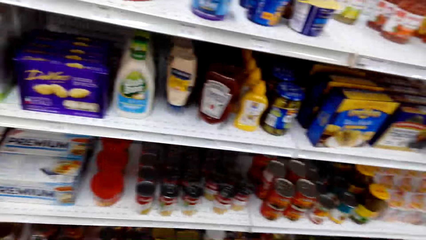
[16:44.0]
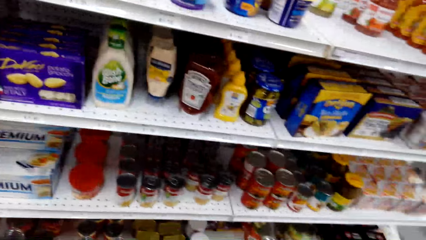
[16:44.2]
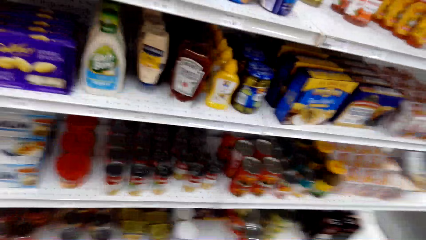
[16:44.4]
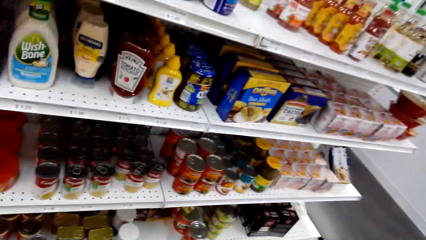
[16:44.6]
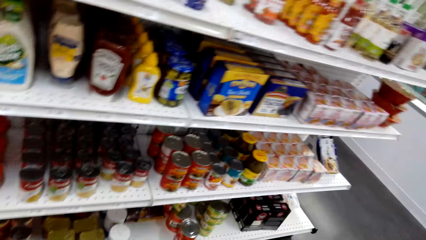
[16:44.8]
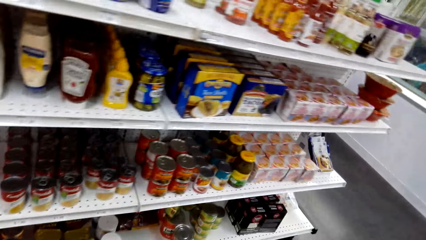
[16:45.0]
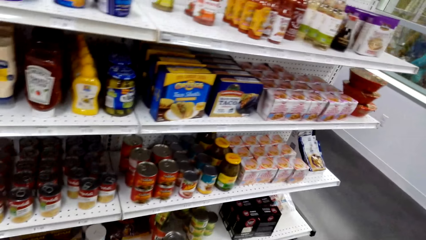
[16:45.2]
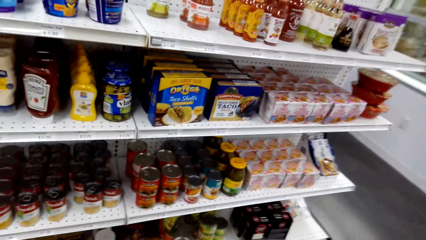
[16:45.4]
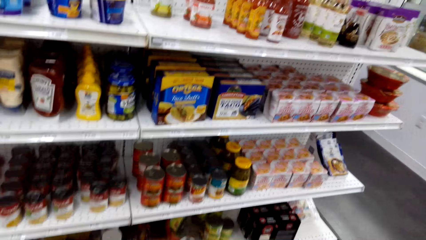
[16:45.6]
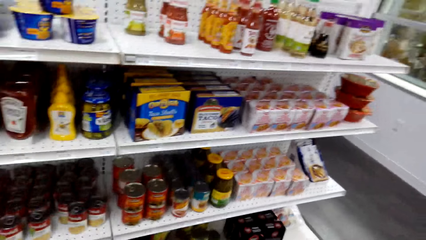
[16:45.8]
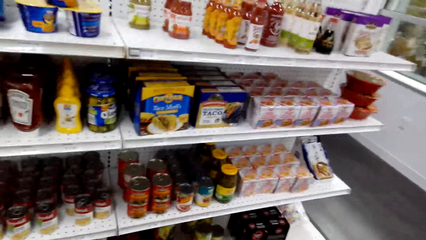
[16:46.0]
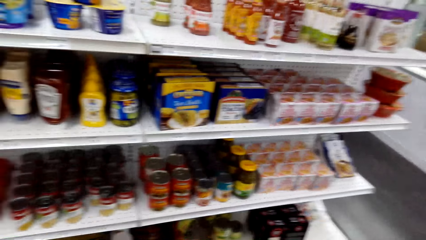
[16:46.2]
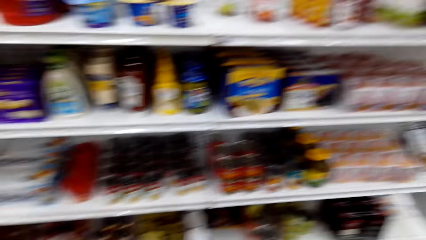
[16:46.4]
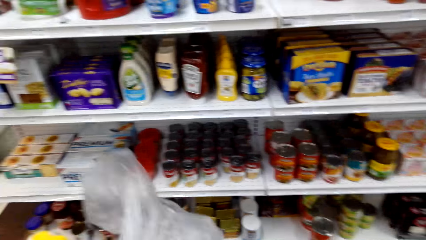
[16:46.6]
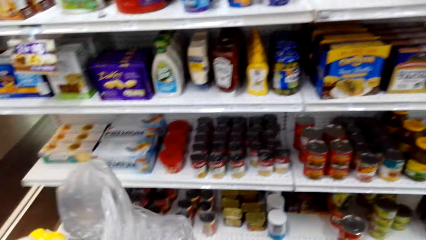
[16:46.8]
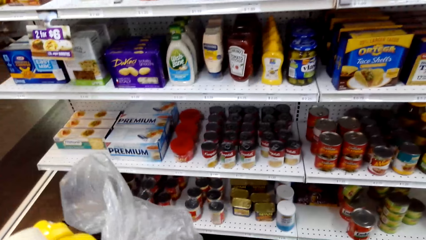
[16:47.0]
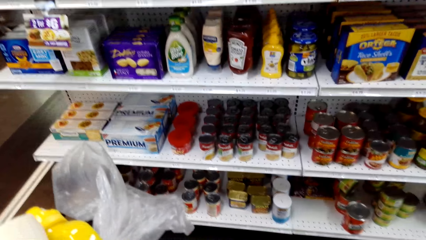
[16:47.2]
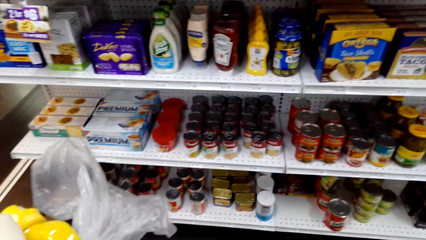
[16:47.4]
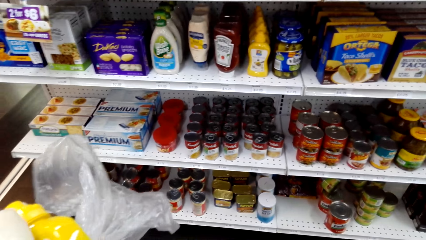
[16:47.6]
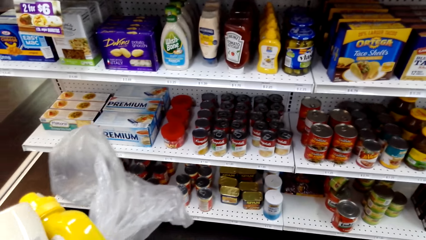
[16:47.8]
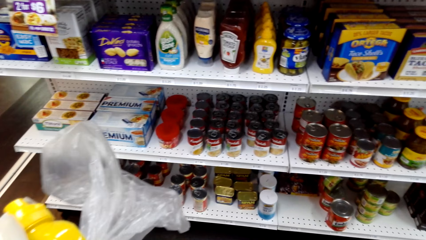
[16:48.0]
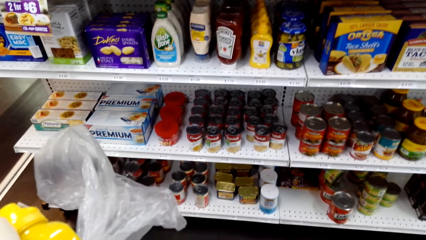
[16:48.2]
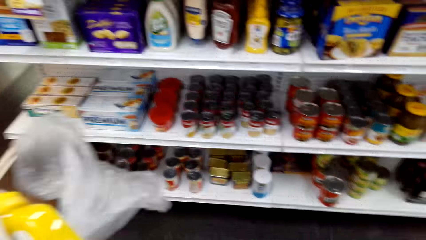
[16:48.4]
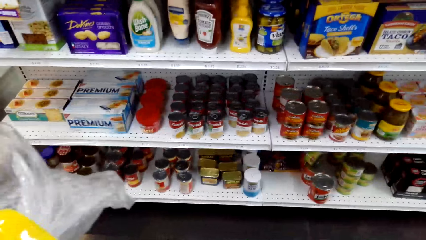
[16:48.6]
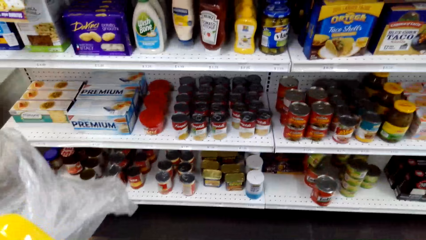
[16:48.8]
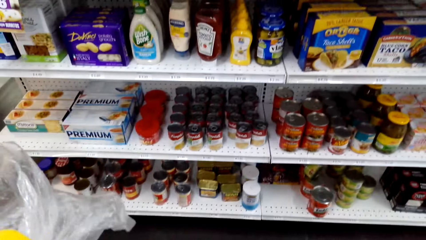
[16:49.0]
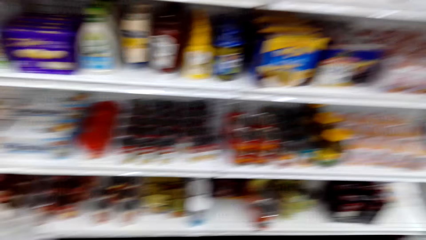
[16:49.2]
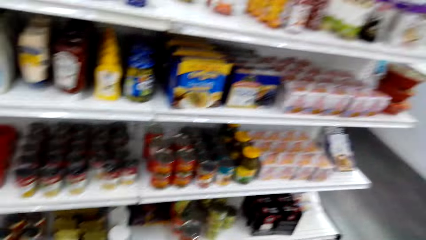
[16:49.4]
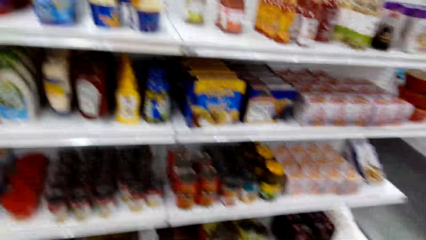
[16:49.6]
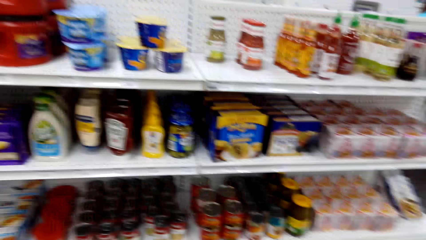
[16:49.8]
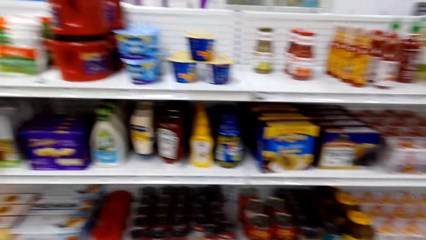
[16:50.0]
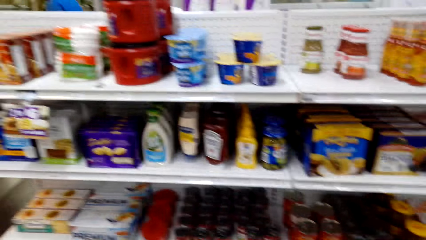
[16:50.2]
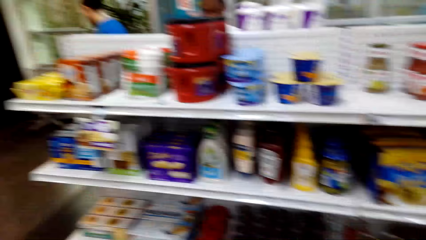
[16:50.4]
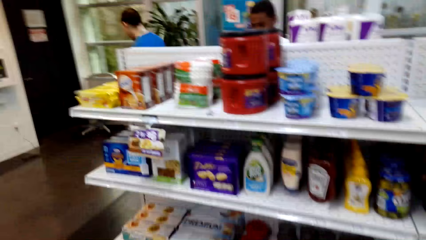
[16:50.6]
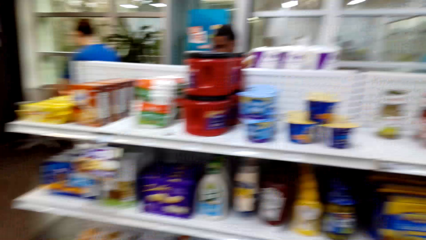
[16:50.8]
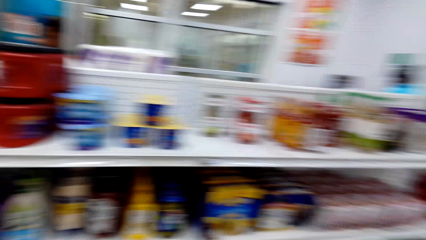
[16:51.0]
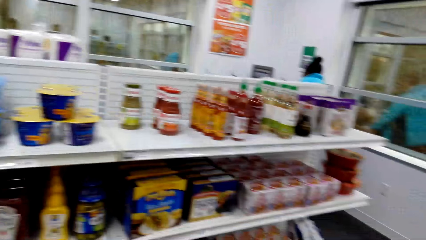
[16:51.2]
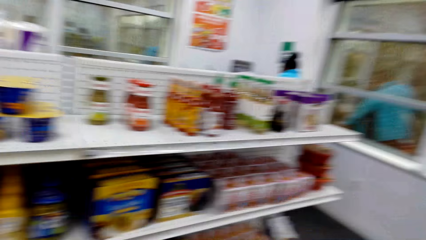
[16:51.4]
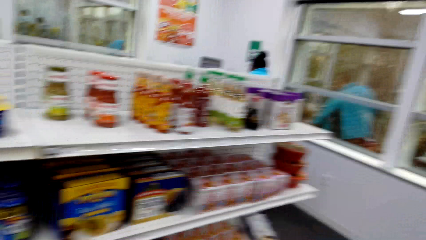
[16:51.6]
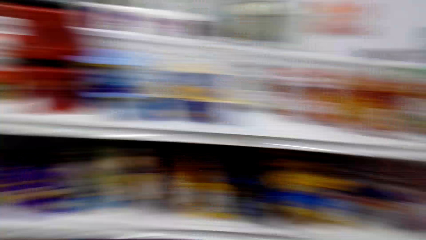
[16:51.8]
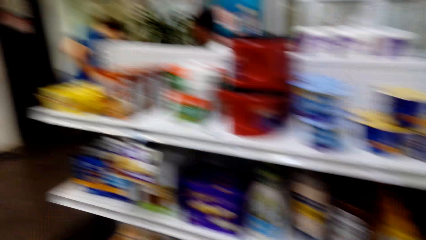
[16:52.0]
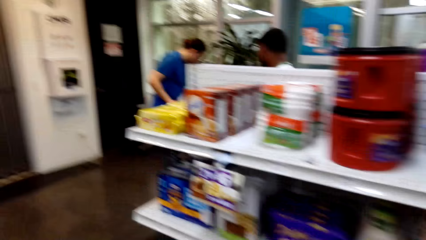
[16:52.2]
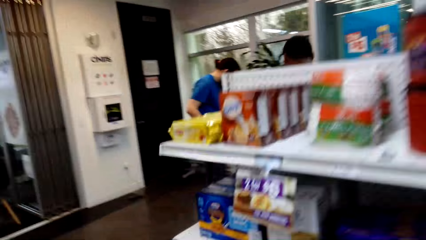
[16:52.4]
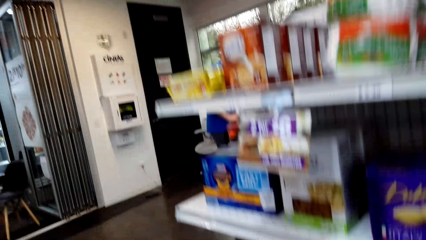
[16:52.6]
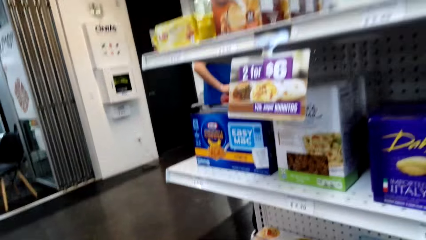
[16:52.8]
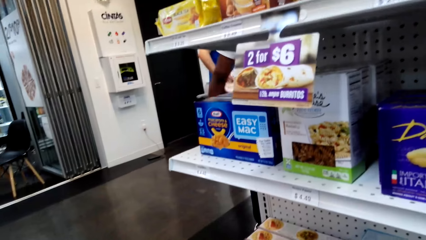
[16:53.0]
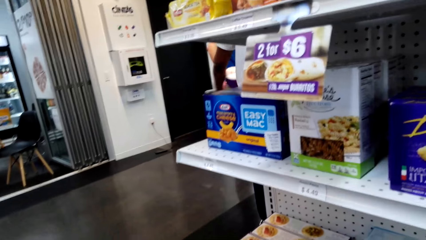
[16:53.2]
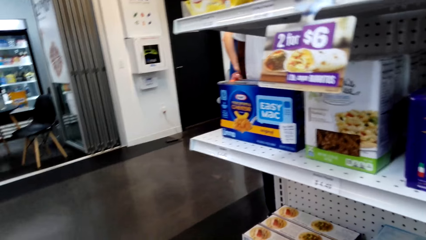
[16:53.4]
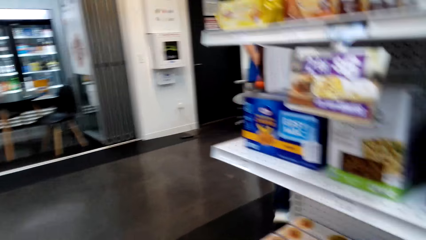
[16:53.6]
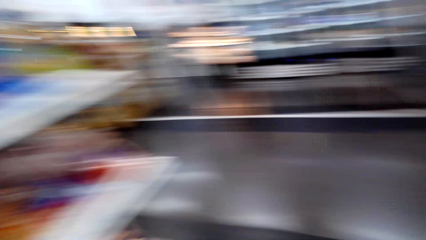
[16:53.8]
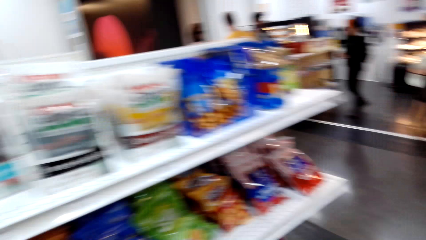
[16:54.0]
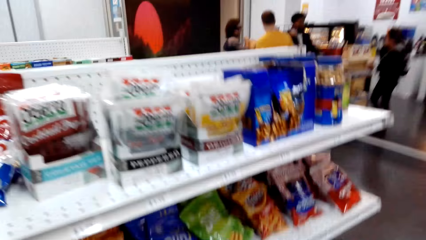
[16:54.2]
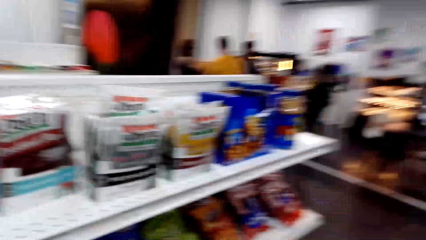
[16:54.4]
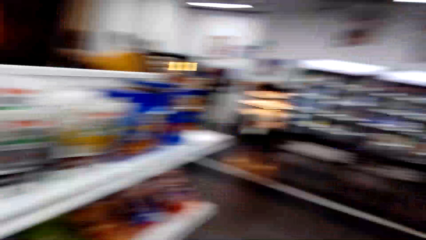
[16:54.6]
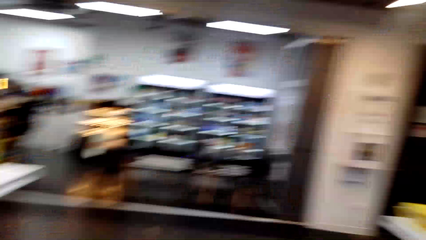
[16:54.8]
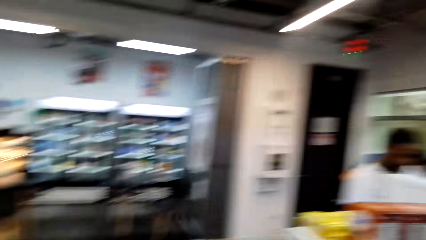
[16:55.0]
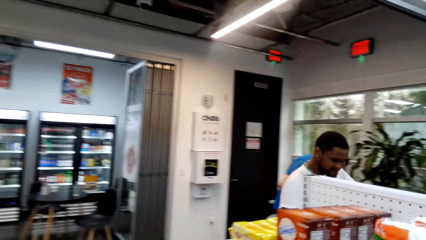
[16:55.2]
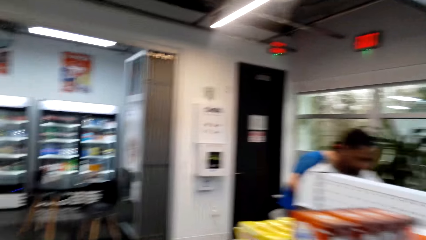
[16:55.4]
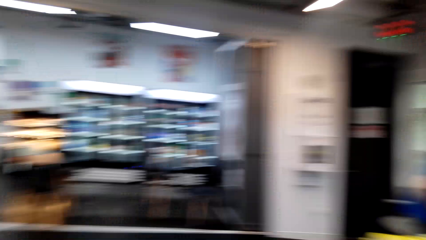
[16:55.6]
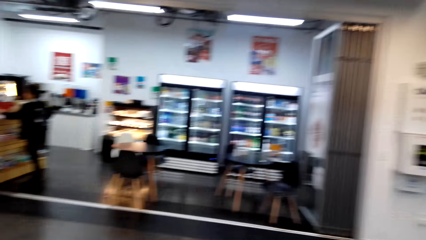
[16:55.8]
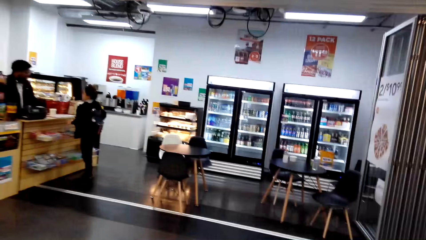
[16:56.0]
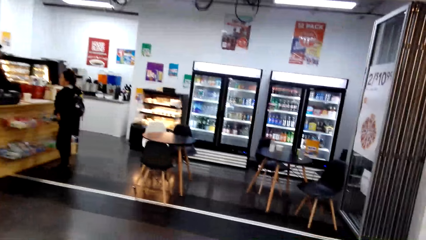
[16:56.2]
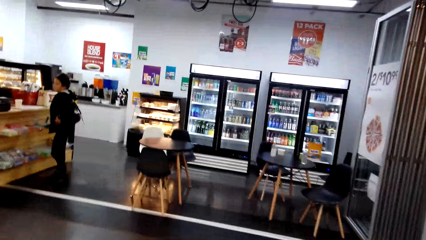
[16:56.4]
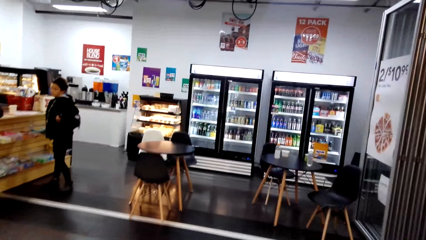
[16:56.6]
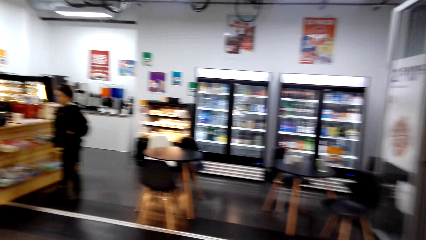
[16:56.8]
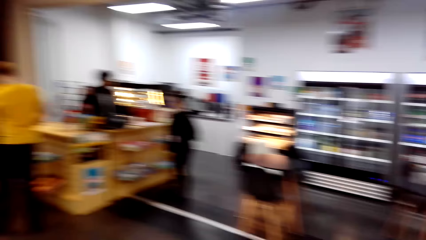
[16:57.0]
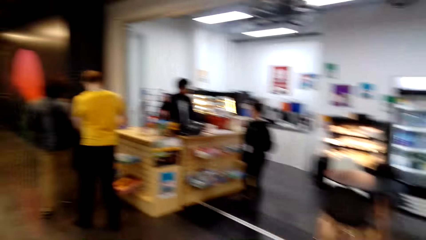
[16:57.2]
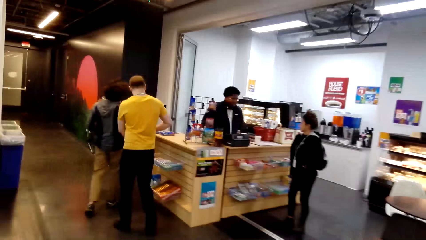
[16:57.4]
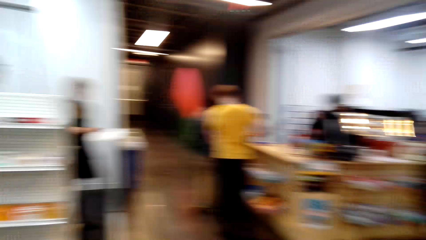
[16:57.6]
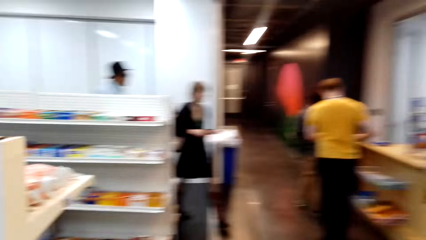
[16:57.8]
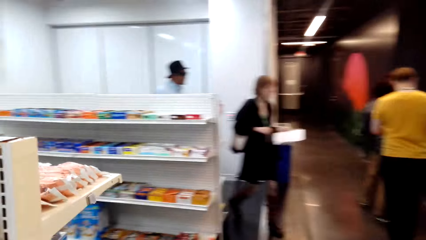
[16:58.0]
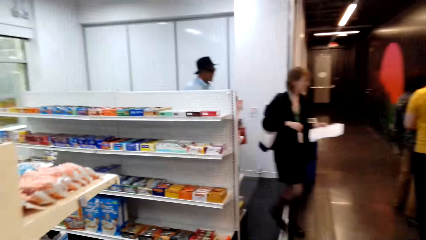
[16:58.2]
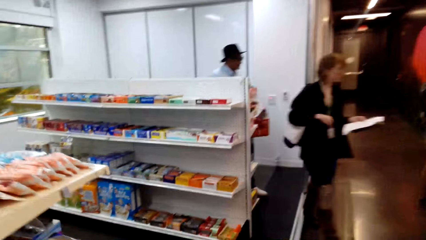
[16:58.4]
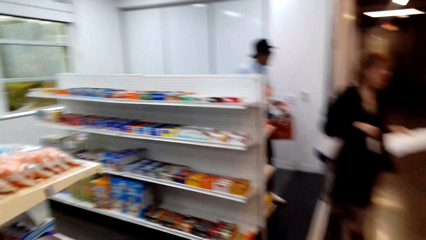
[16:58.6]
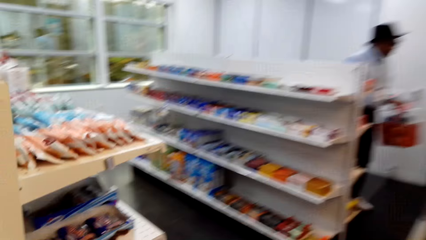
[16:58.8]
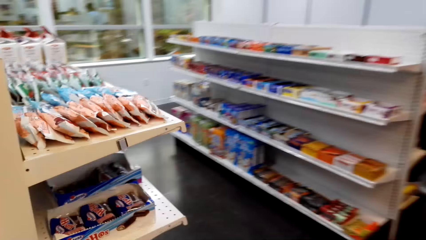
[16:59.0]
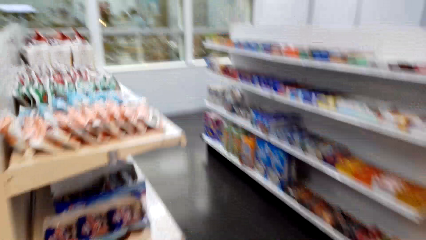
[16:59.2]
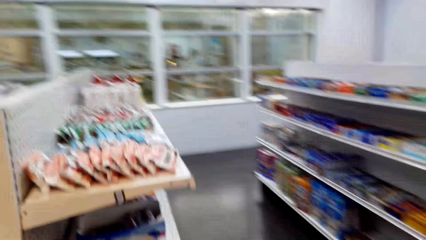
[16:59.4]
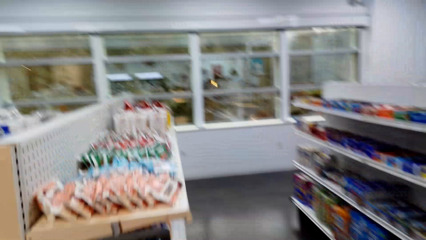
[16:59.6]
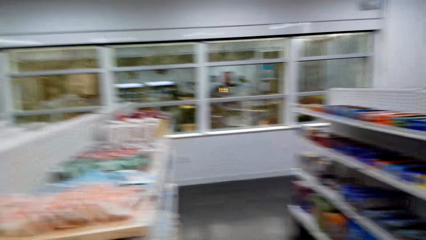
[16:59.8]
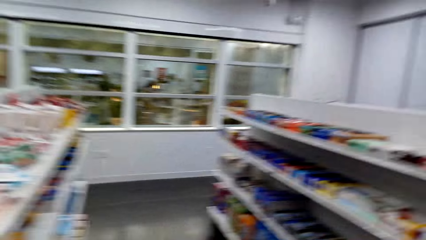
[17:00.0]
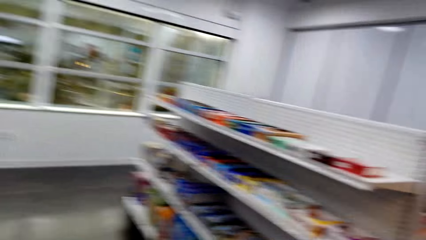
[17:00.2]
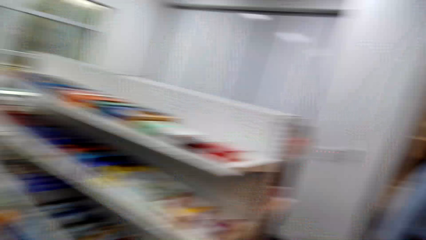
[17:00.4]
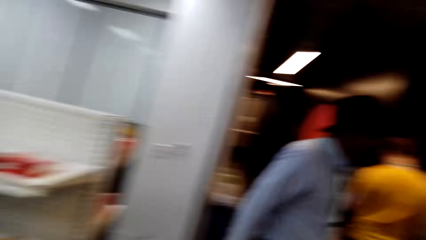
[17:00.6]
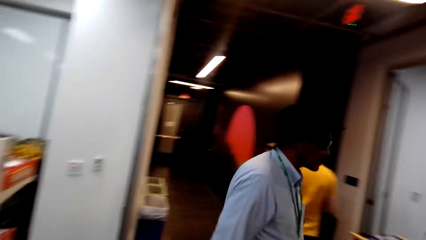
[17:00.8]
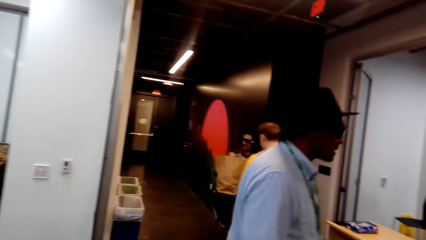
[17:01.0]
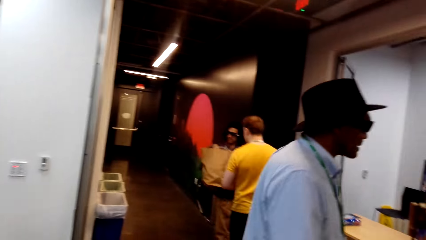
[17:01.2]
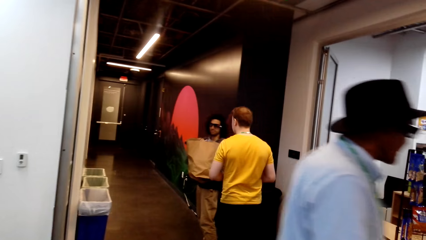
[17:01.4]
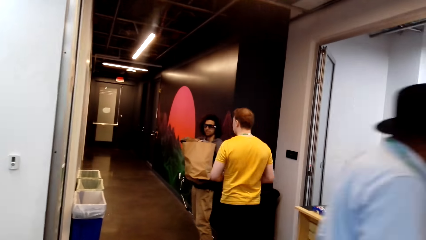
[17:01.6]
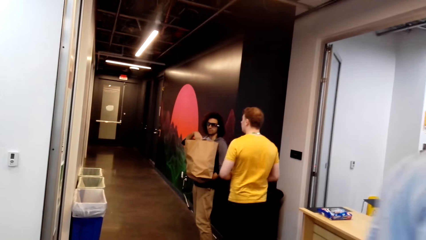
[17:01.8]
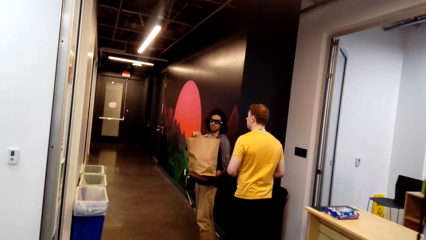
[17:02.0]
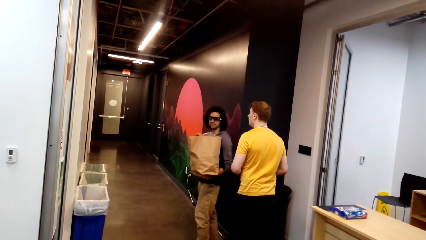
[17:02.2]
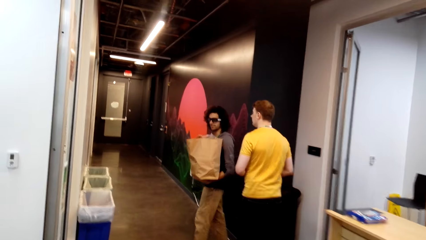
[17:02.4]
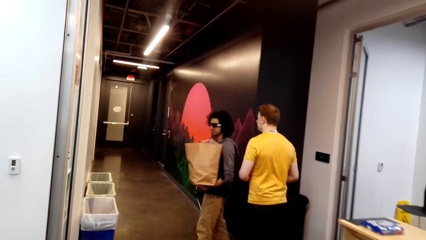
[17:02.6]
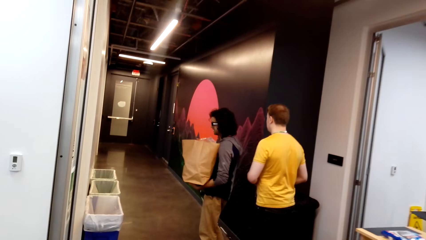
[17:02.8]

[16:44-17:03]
The camera wearer looks at items on the shelf. They converse. They move around. They look around. They walk in the room.
